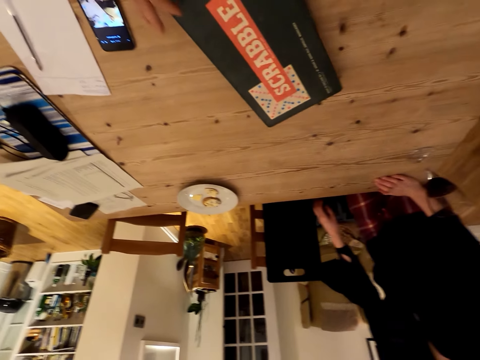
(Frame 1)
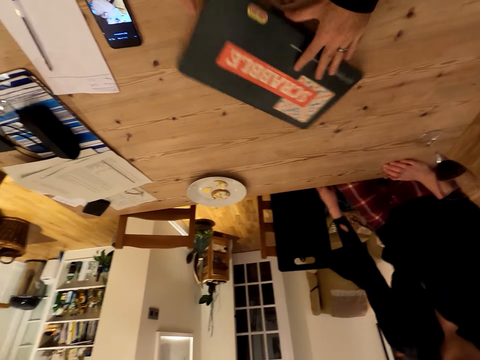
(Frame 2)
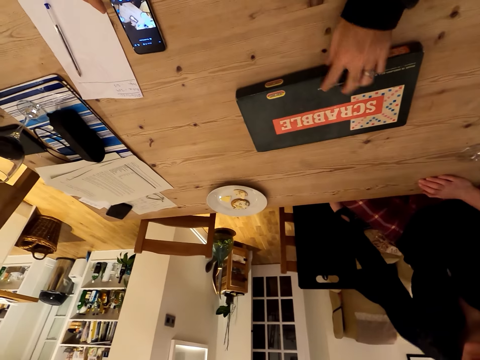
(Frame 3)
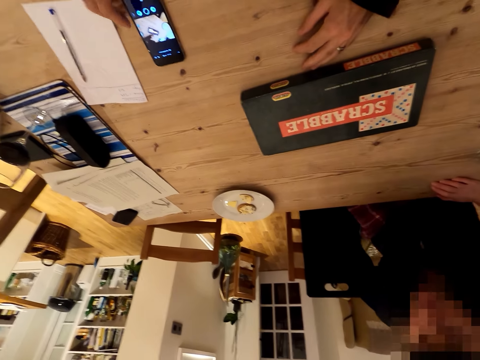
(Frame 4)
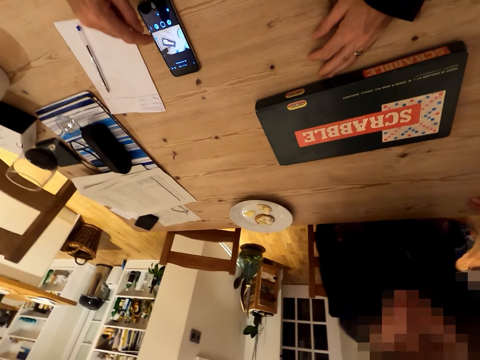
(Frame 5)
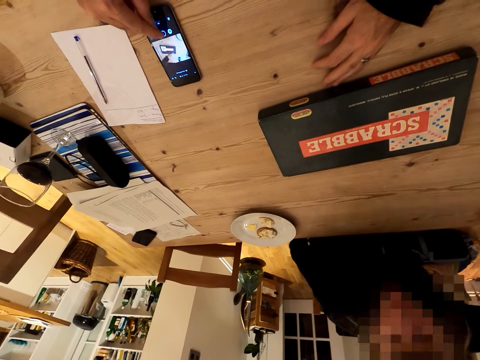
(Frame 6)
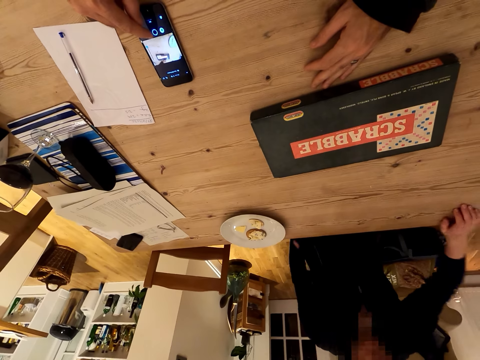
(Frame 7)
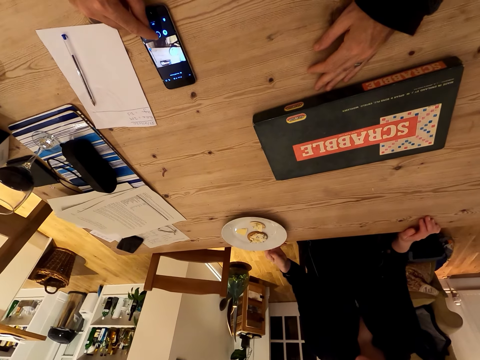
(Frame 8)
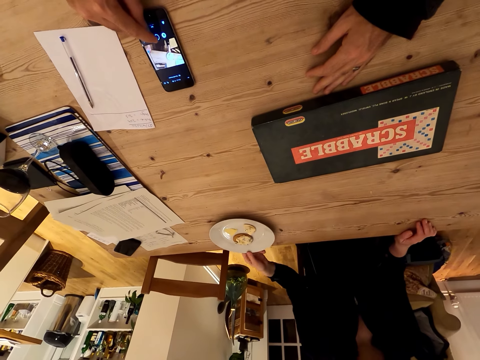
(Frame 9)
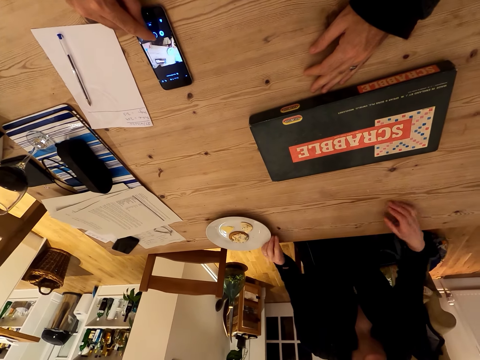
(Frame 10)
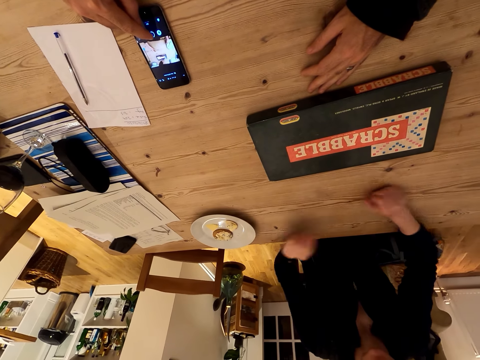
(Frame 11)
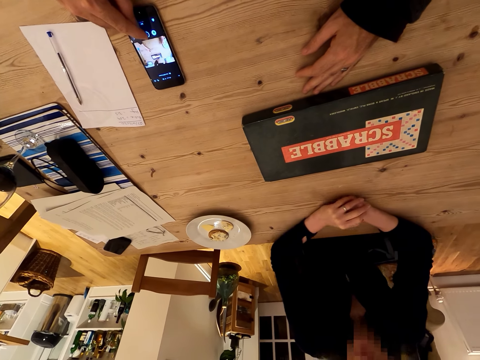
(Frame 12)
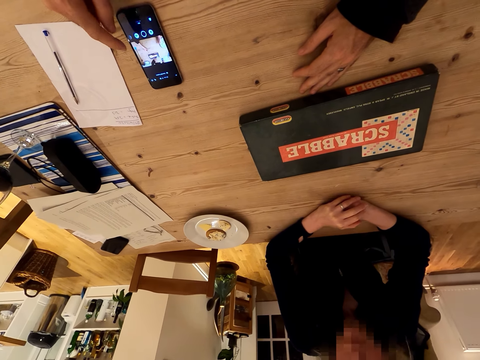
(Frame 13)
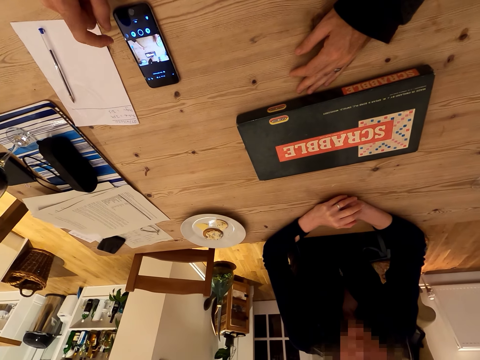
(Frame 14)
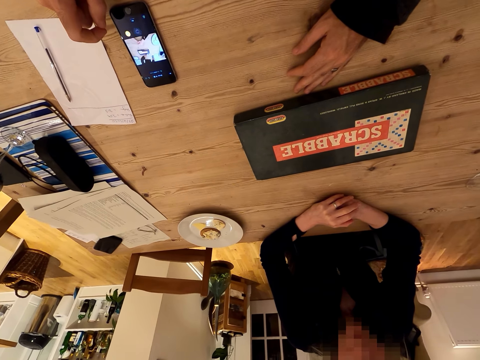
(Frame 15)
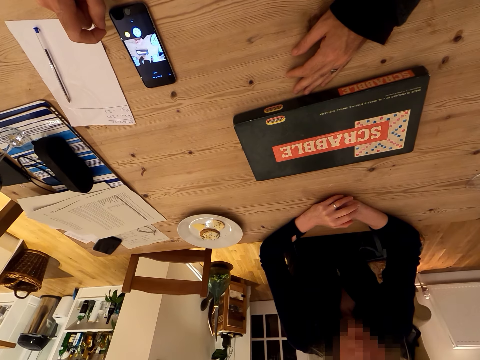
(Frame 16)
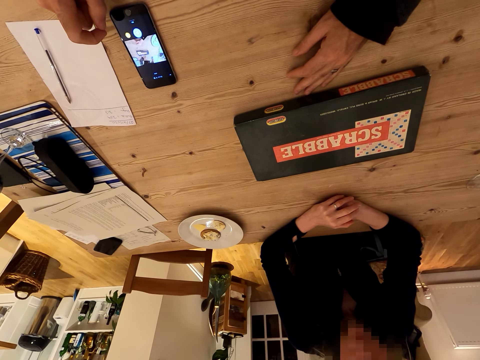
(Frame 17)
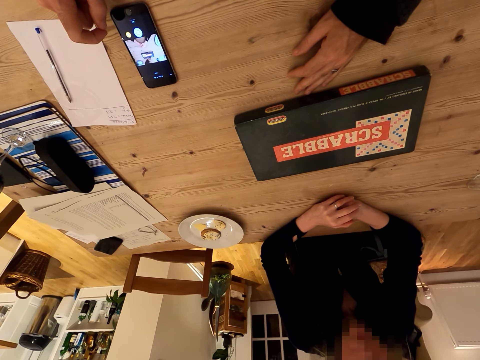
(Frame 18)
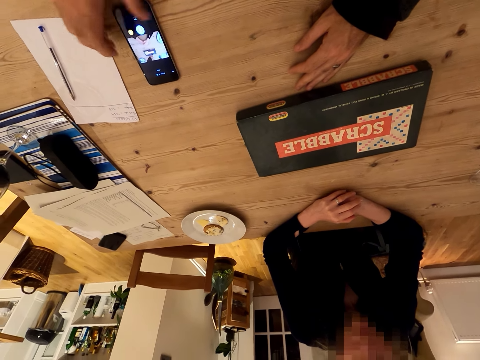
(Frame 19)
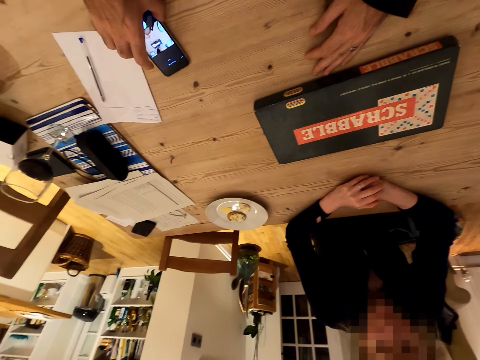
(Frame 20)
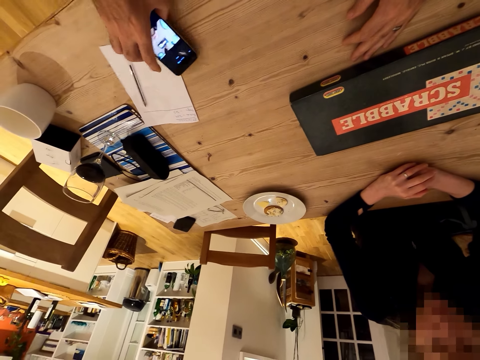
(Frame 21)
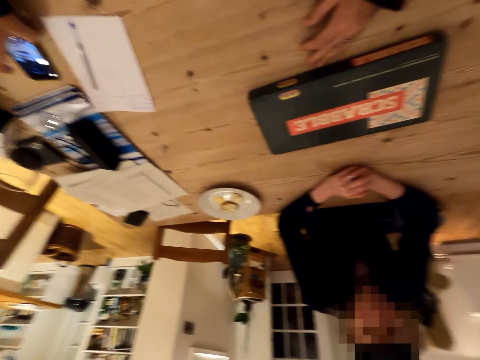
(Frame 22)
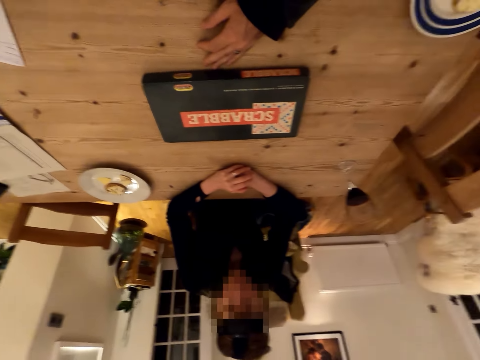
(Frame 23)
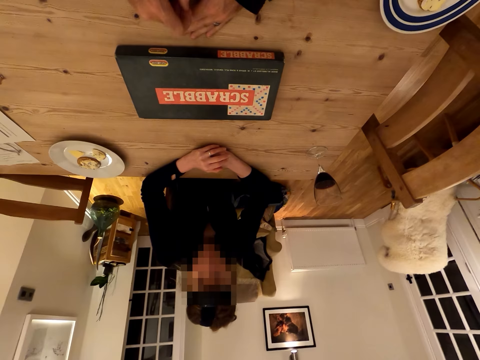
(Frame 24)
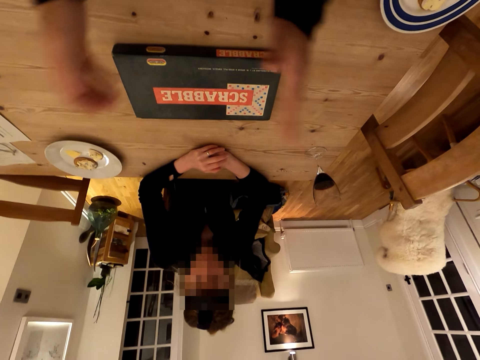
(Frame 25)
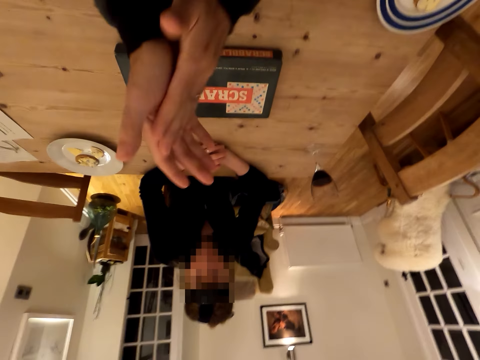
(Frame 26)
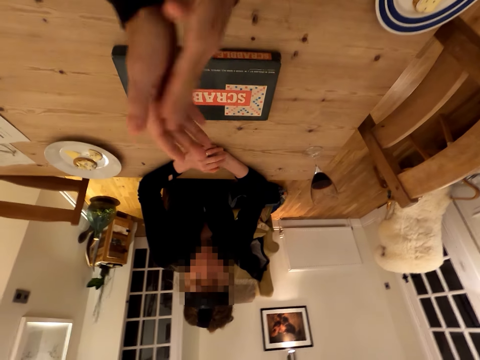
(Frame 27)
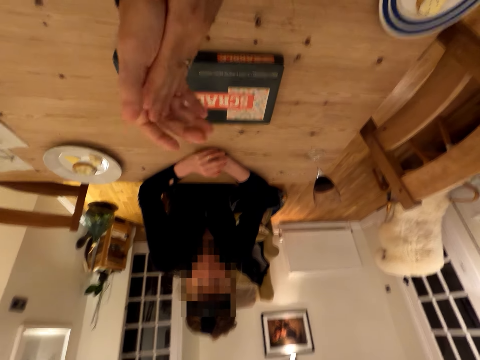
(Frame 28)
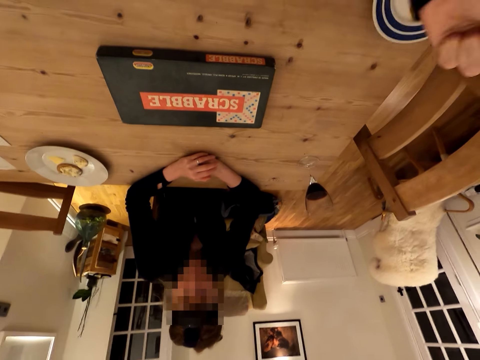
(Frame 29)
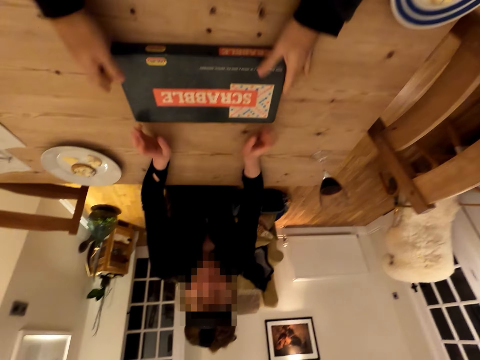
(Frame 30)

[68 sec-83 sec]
The camera wearer pushes the scrabble on the table. He touches the phone, pushes the phone on the table, taps the phone screen and uses the phone. A person pushes aside a plate. The camera wearer moves the phone aside. He takes the phone from the table, puts the phone on the table and claps his hands.

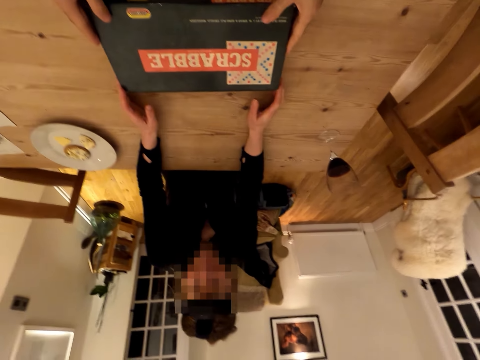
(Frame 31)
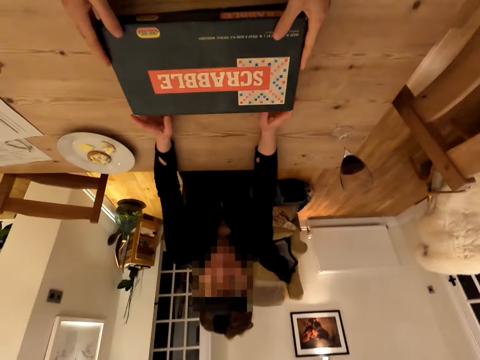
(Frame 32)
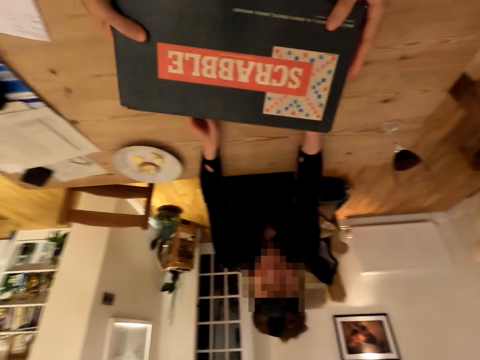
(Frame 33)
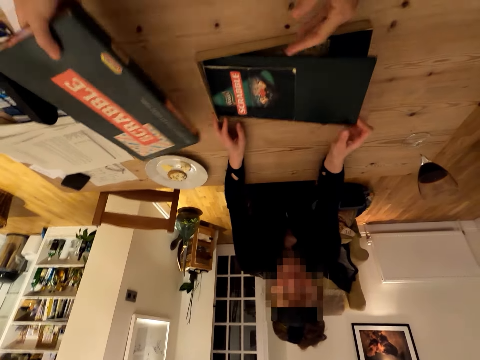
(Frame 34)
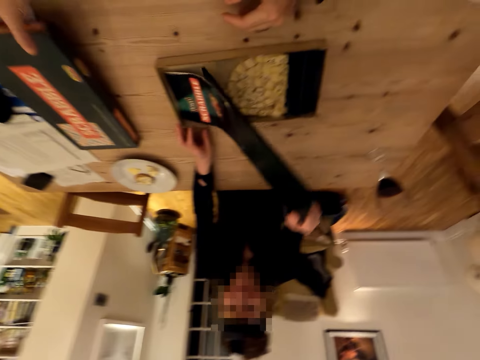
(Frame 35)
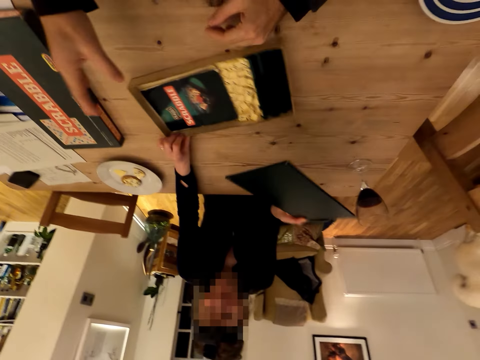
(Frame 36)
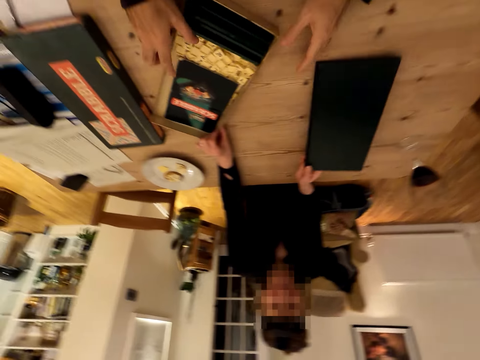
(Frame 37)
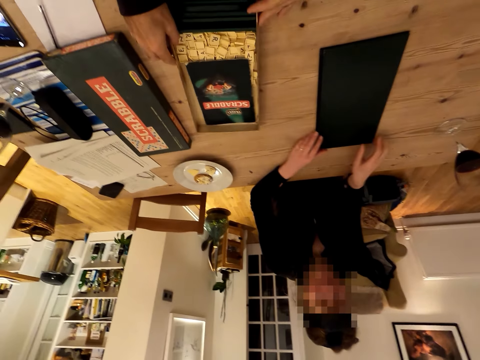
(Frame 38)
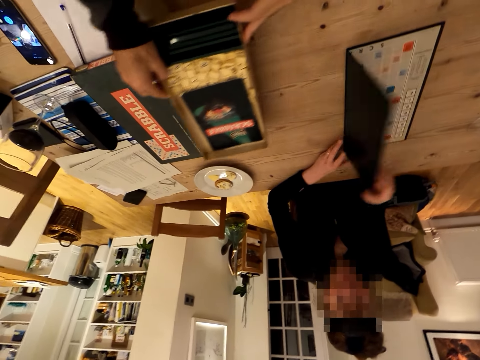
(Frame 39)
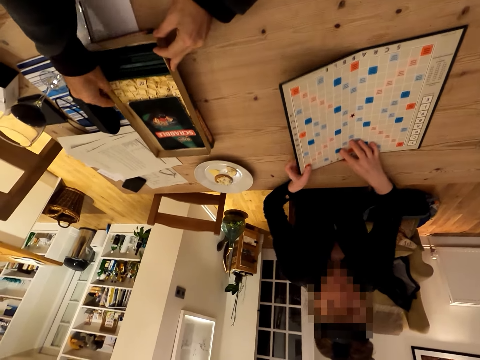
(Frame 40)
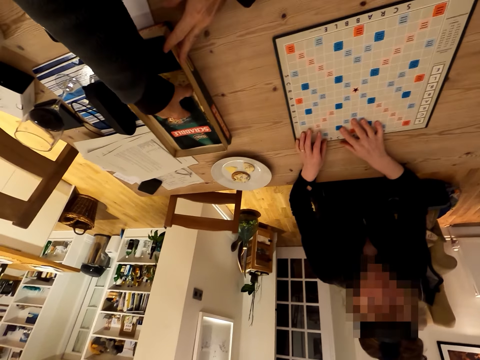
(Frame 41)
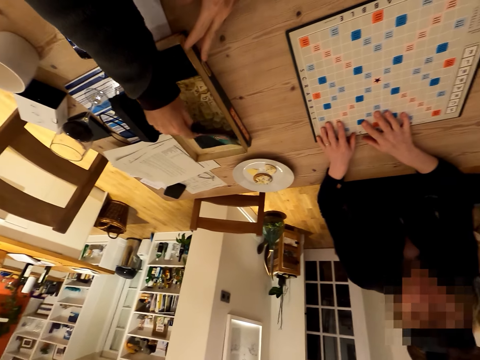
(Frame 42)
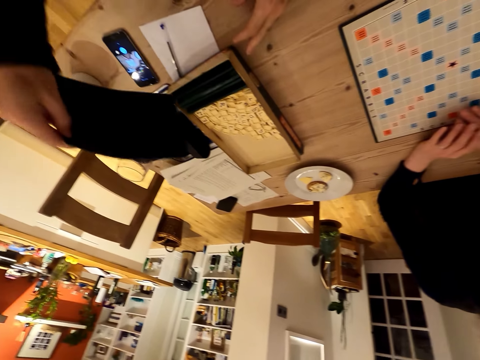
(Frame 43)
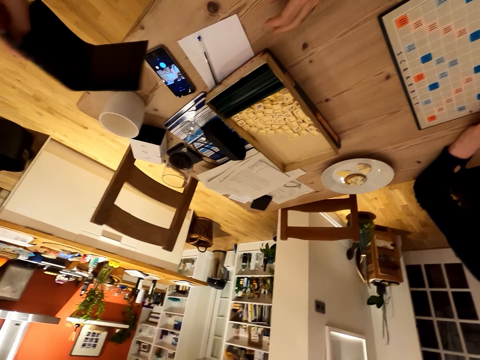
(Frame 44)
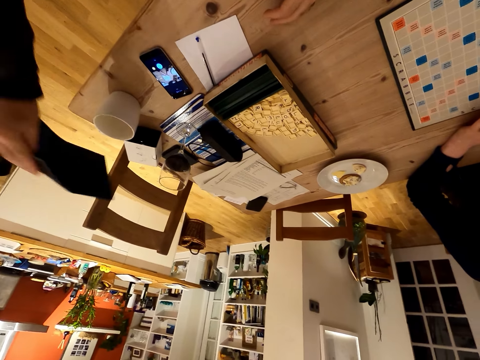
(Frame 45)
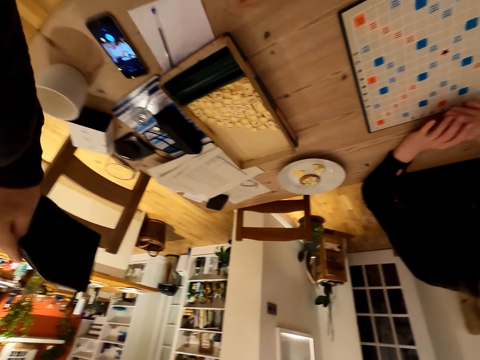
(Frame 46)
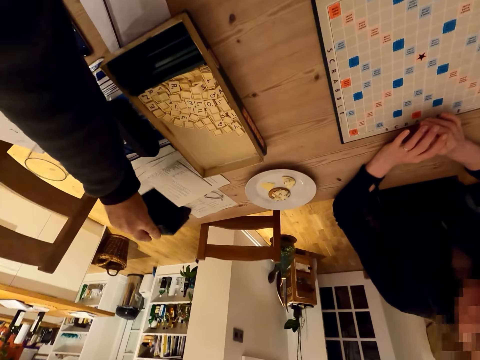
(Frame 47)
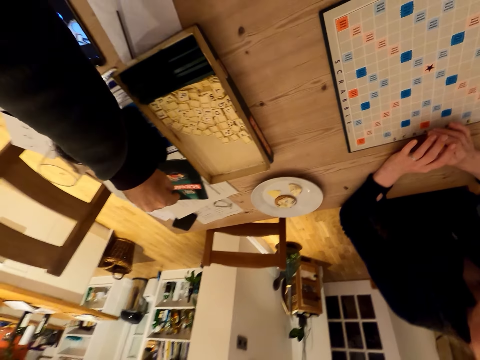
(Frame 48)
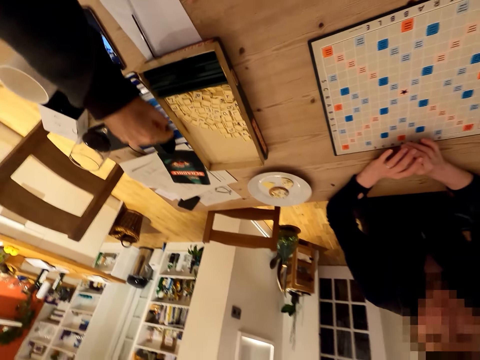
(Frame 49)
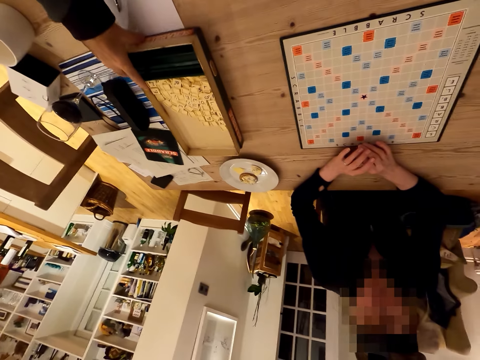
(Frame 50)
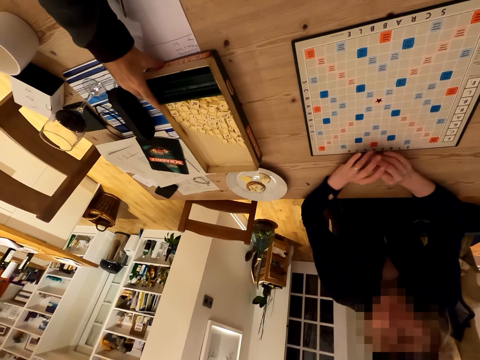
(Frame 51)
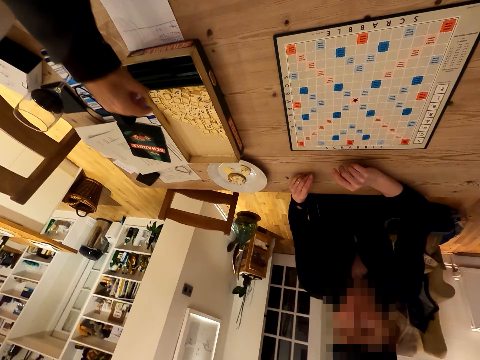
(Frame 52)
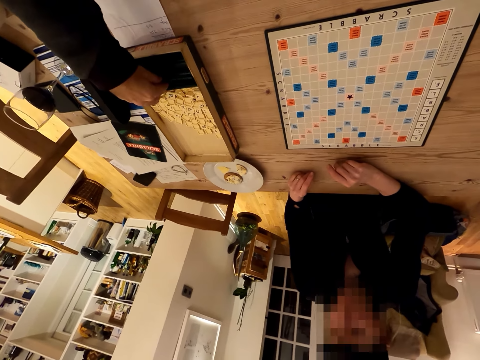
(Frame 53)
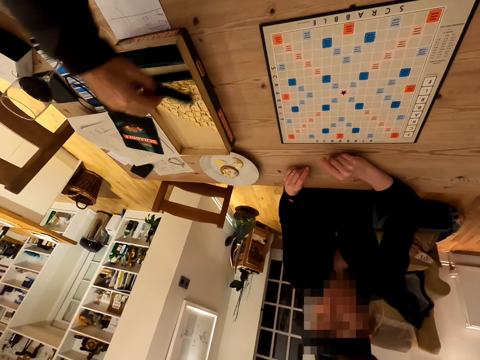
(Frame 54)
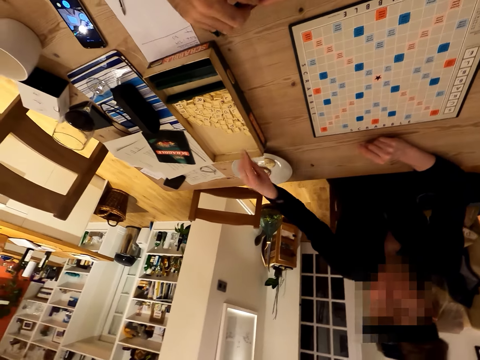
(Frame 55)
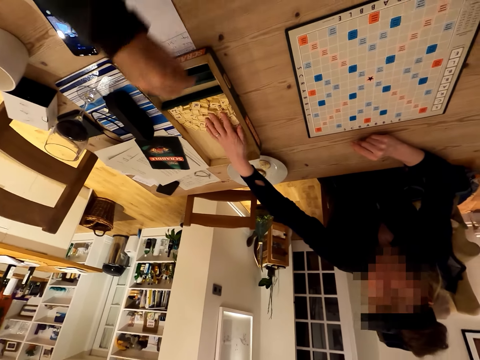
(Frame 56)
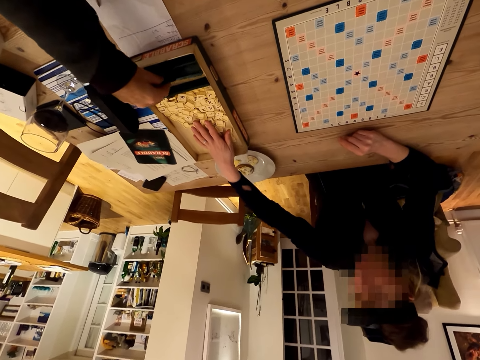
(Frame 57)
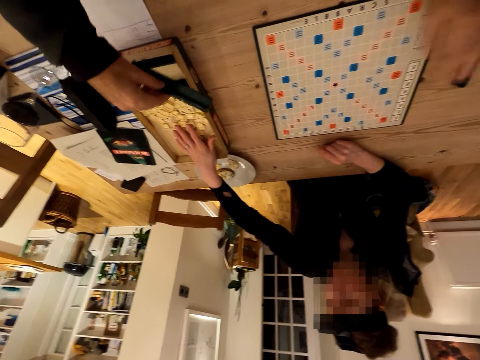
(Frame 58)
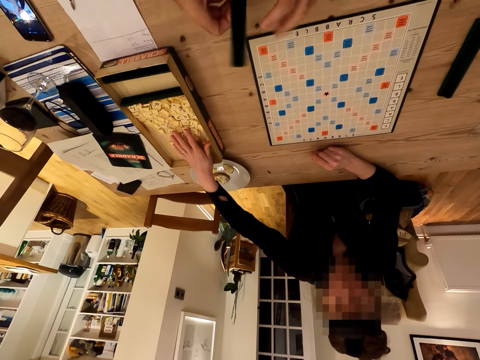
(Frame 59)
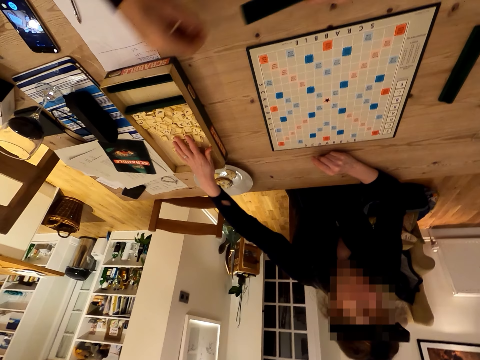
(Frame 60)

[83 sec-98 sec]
The camera wearer and a person open the scrabble box. The person takes a scrabble board. The camera wearer puts a scrabble box lid on the table. They move the scrabble box aside. The person puts the scrabble board on the table. The camera wearer lifts up the scrabble box. The person unfolds the scrabble board. The camera wearer puts the scrabble box on the table. They pick up a paper from the scrabble box. They put the paper aside on the table. They push the scrabble box. They pick up racks from the scrabble box. The person touches tiles in the scrabble box. The camera wearer puts a rack on the table.
